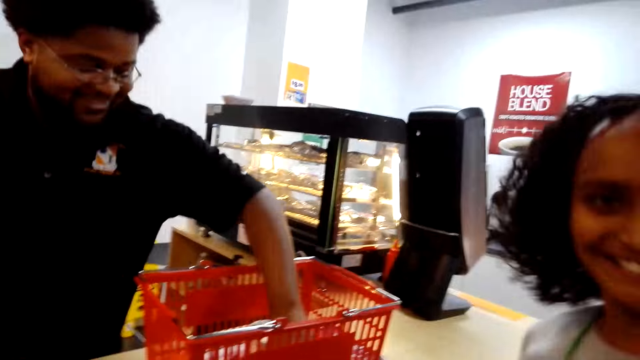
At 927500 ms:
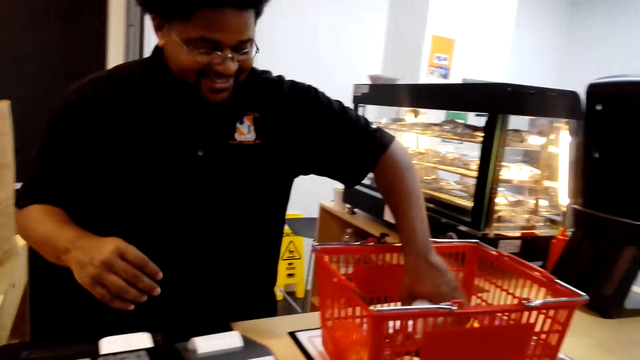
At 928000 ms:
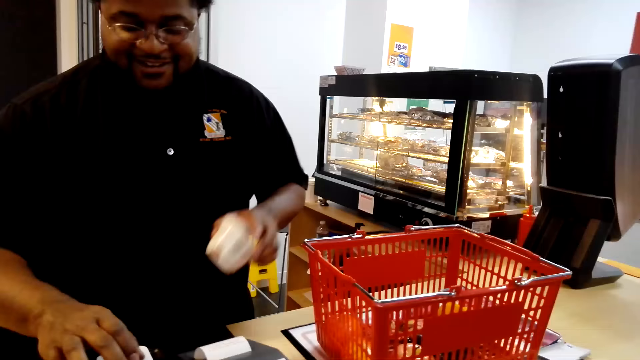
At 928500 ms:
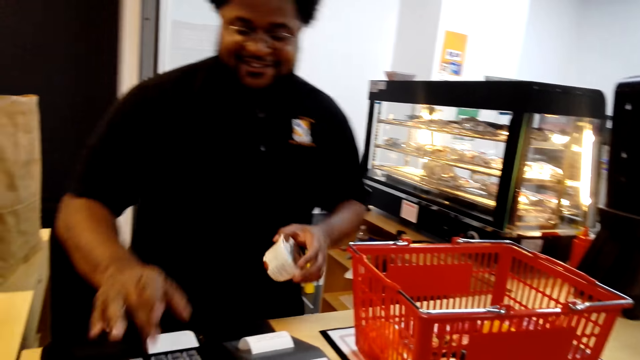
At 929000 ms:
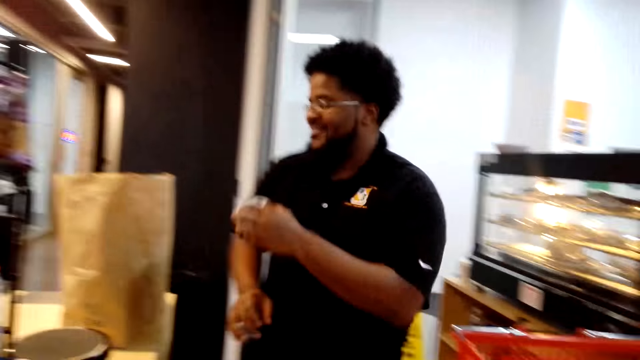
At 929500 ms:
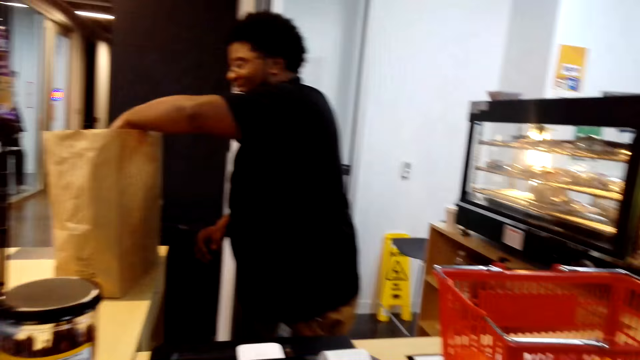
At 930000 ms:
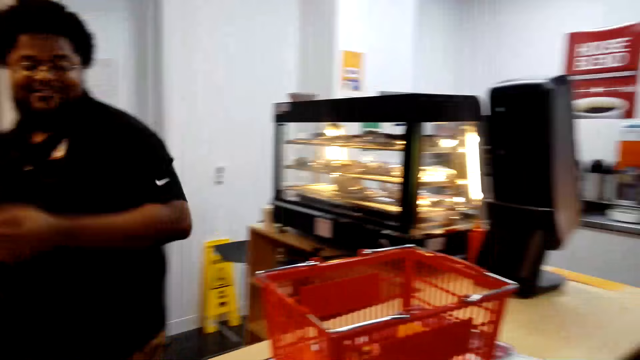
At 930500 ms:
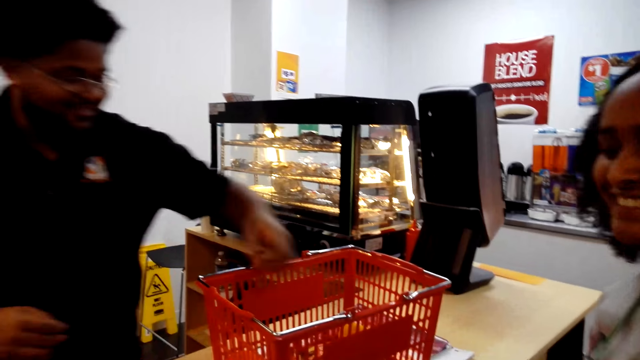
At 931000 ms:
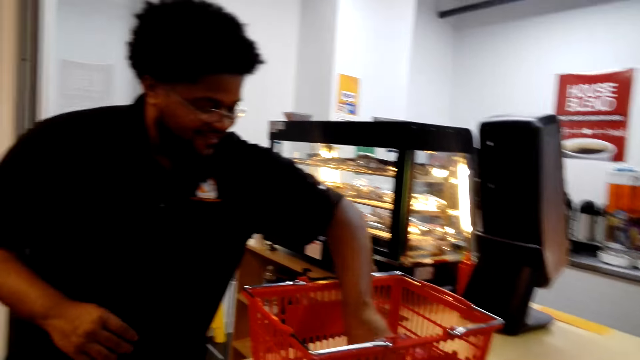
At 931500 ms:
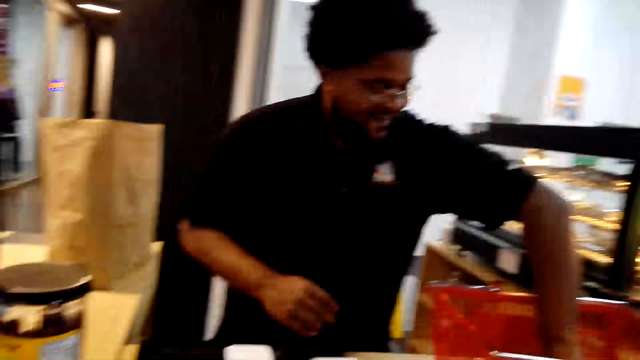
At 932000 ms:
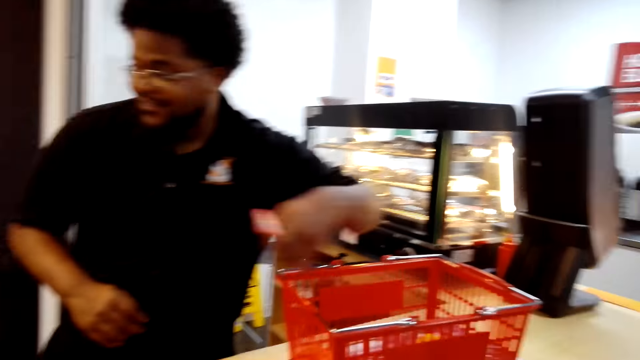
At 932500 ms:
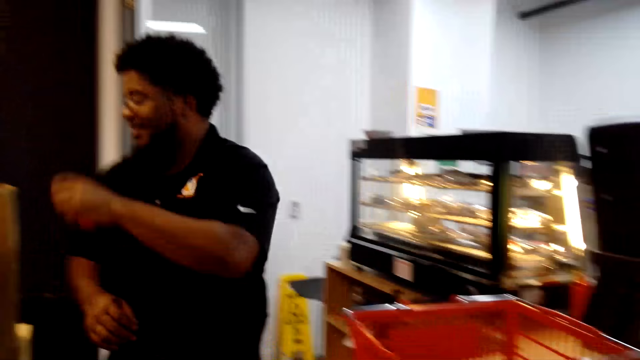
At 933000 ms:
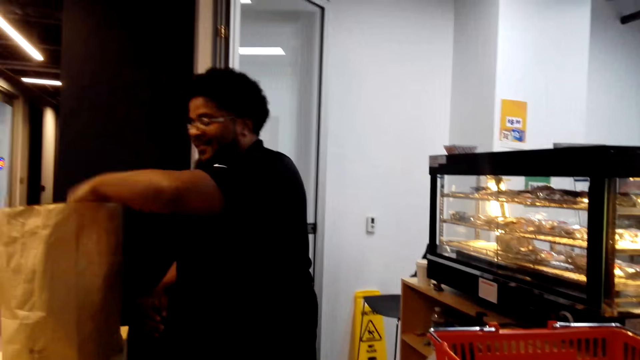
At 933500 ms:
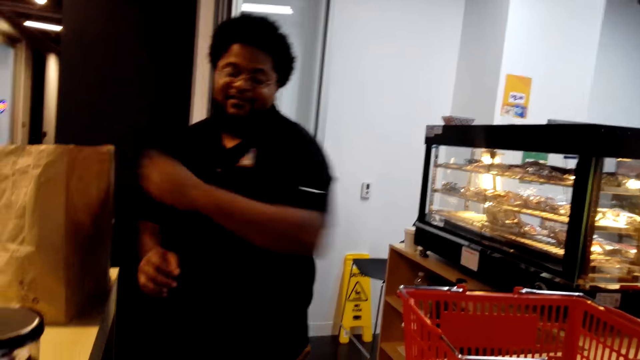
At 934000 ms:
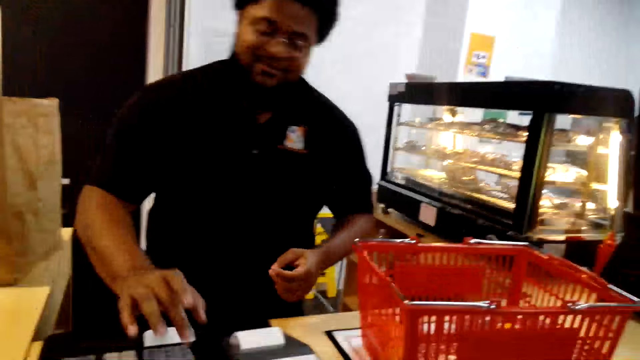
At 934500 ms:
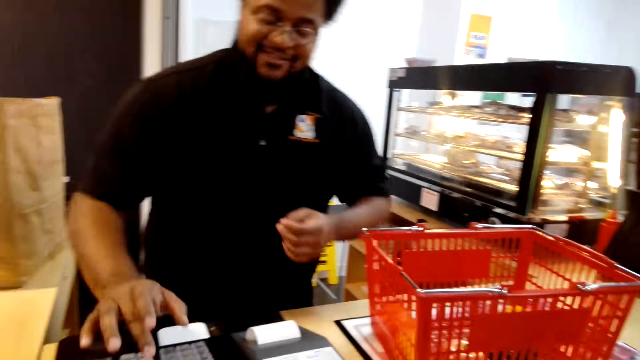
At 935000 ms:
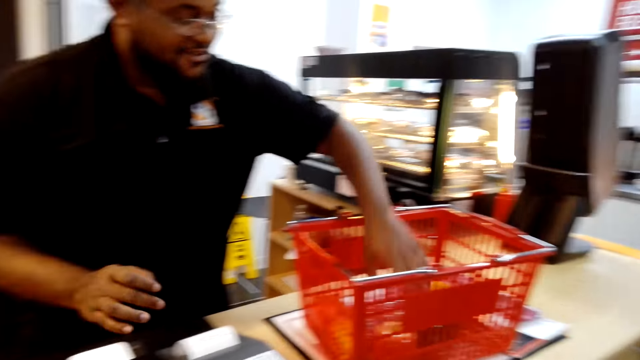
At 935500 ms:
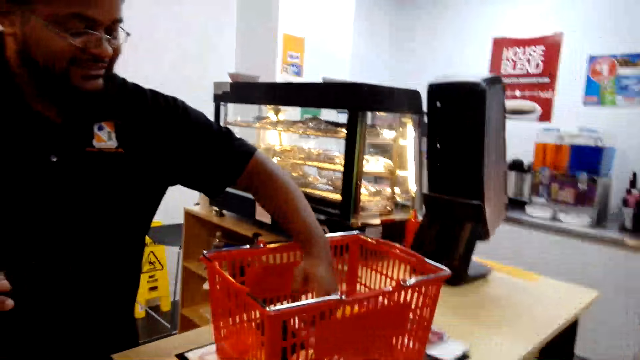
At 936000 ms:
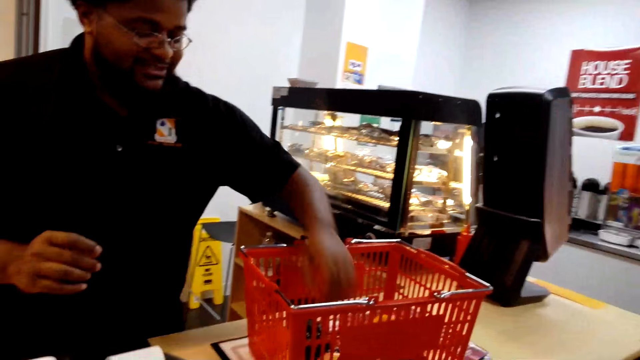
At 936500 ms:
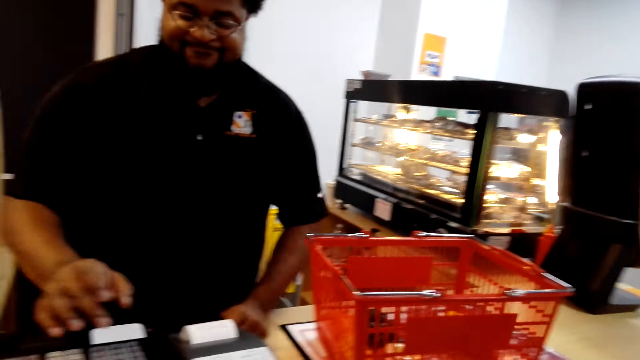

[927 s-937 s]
The cashier picks up a package from the shopping basket, dials a cash register, drops the package in a paper bag, picks up a package from the shopping basket, drops the package in the paper bag, dials the cash register, touches products on the basket and looks inside the shopping basket.

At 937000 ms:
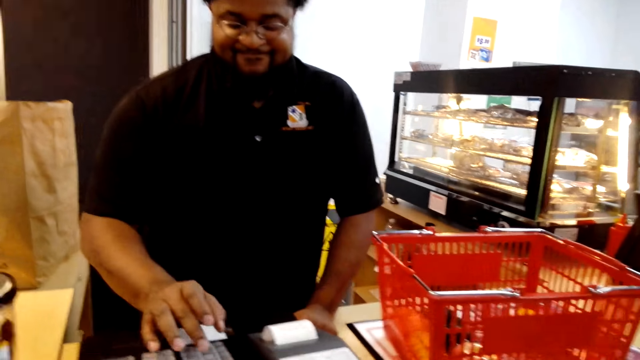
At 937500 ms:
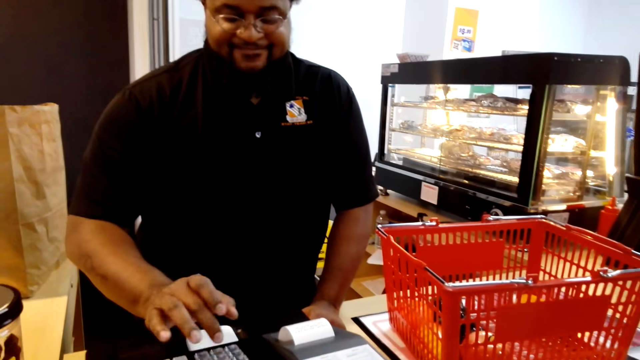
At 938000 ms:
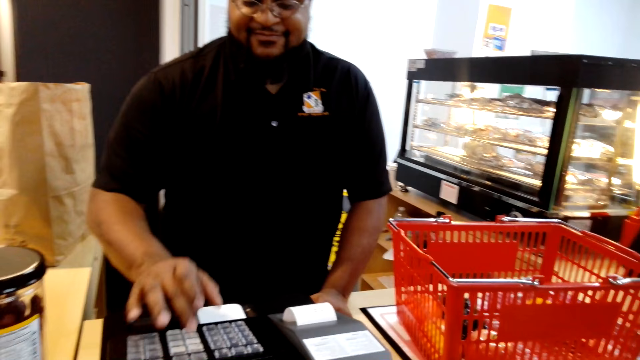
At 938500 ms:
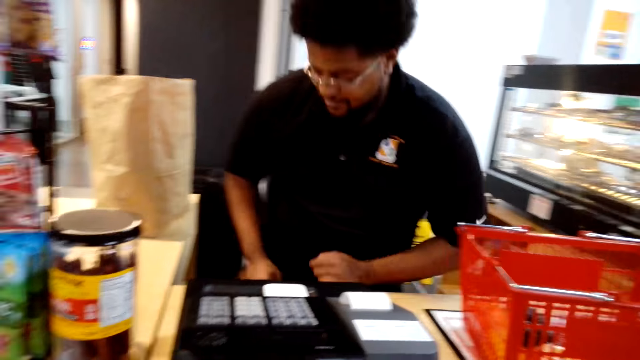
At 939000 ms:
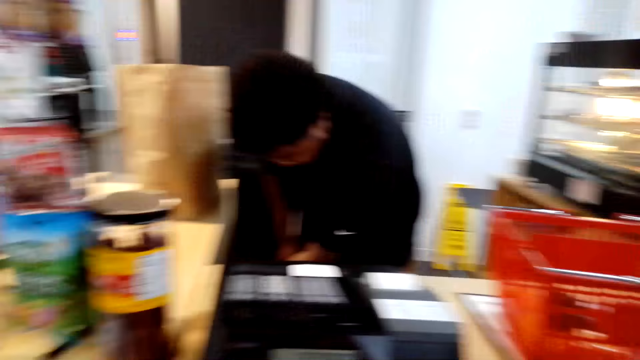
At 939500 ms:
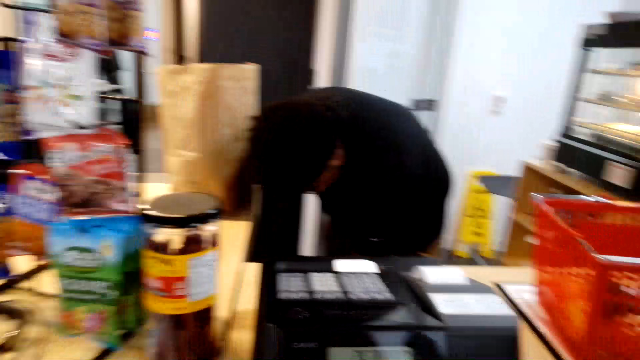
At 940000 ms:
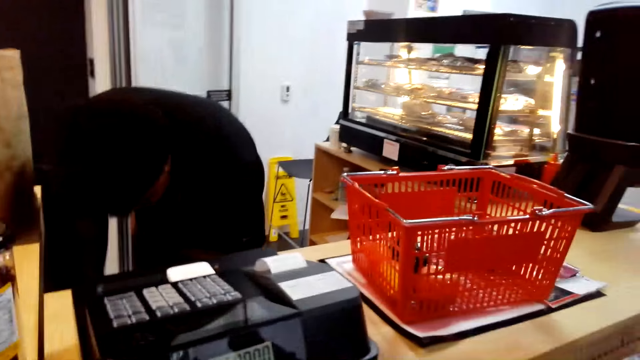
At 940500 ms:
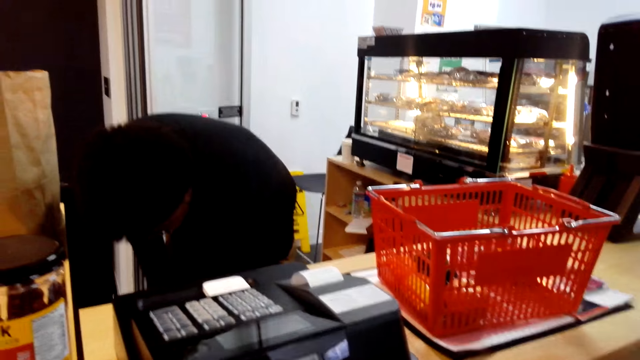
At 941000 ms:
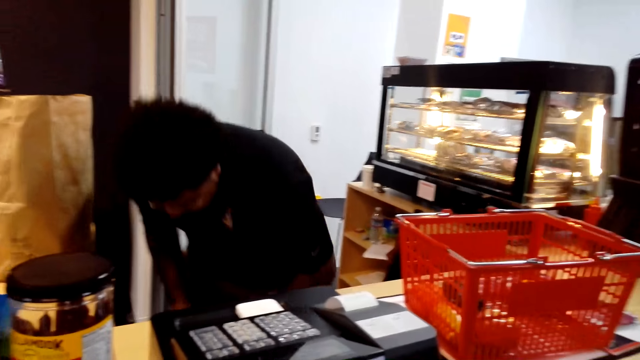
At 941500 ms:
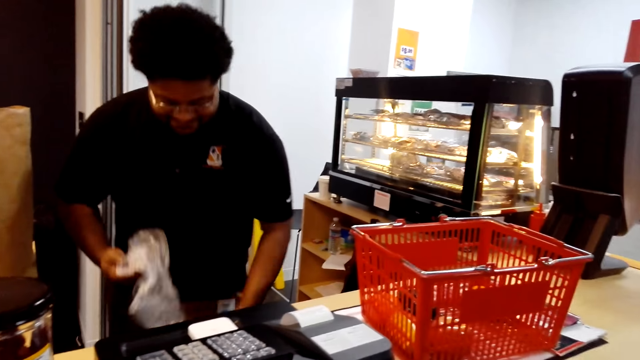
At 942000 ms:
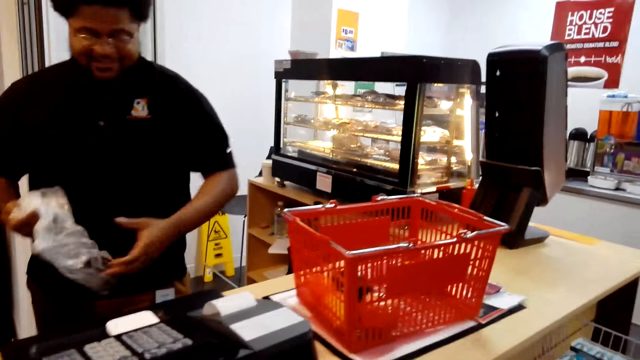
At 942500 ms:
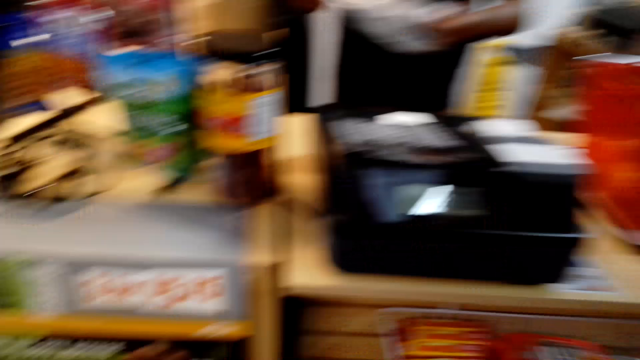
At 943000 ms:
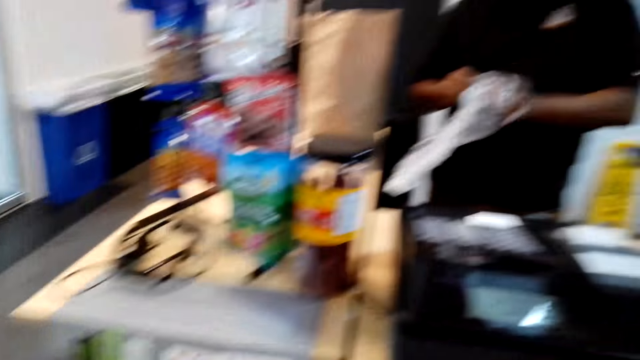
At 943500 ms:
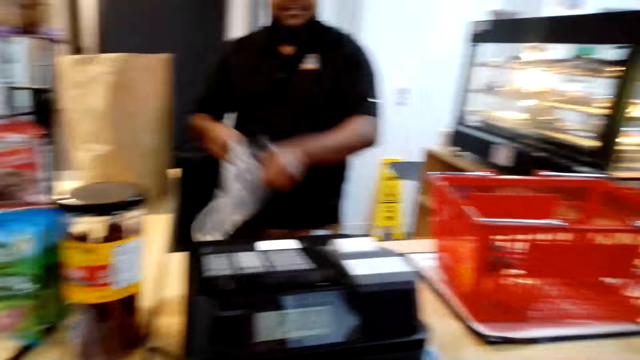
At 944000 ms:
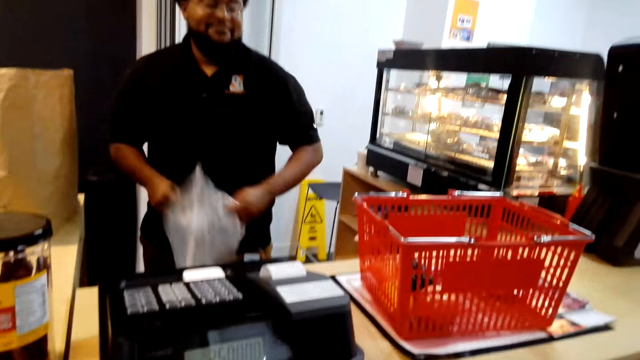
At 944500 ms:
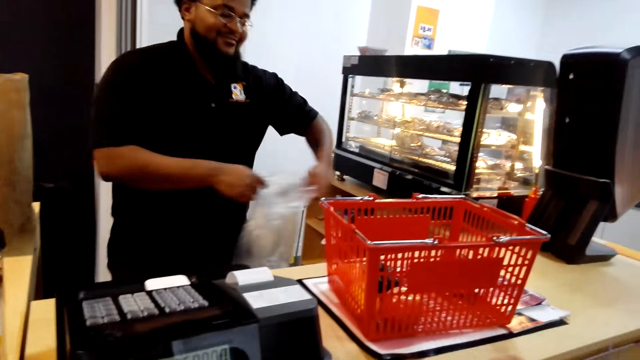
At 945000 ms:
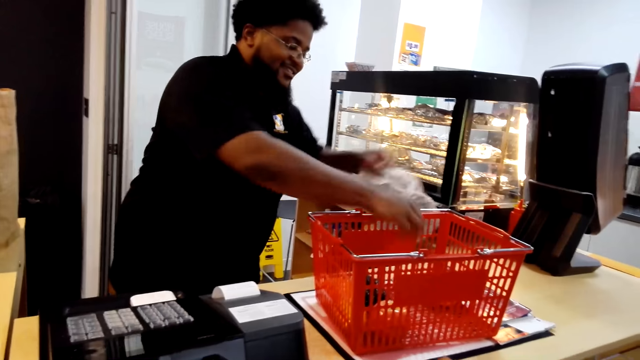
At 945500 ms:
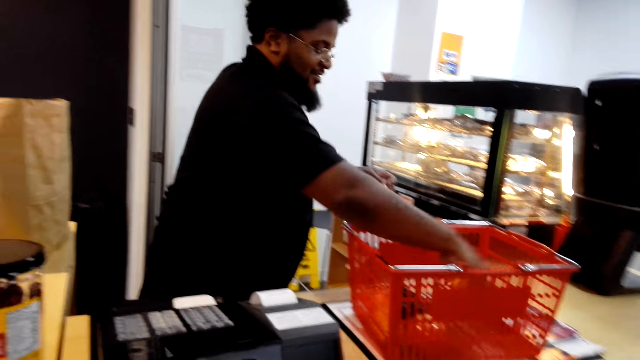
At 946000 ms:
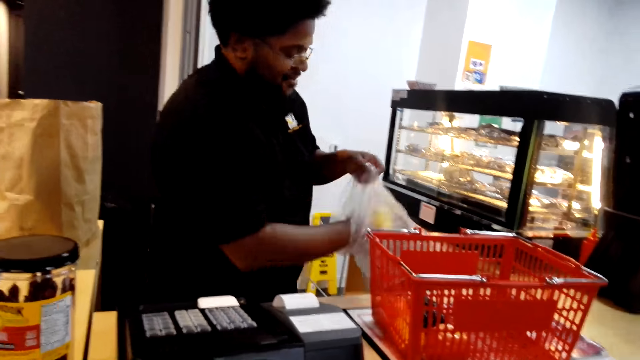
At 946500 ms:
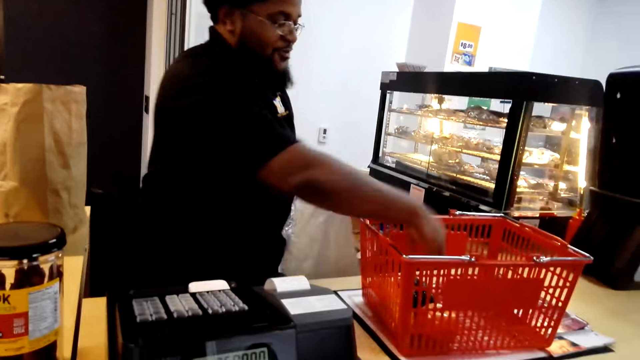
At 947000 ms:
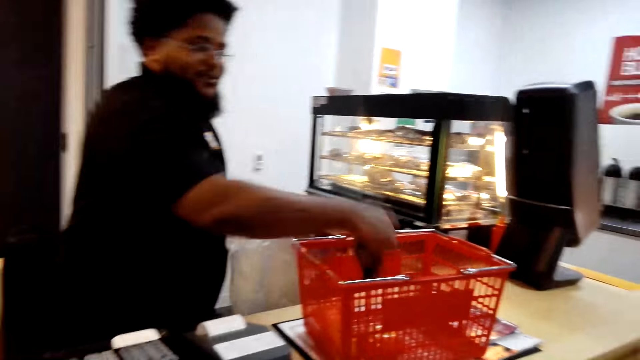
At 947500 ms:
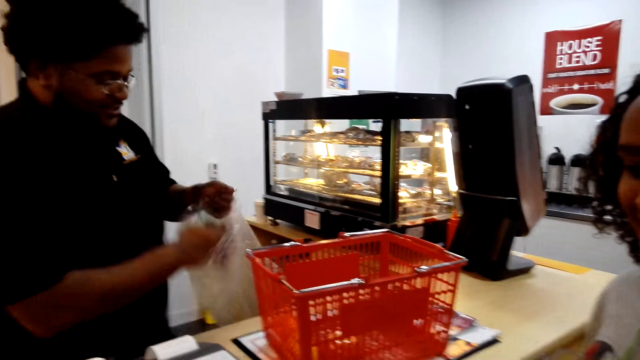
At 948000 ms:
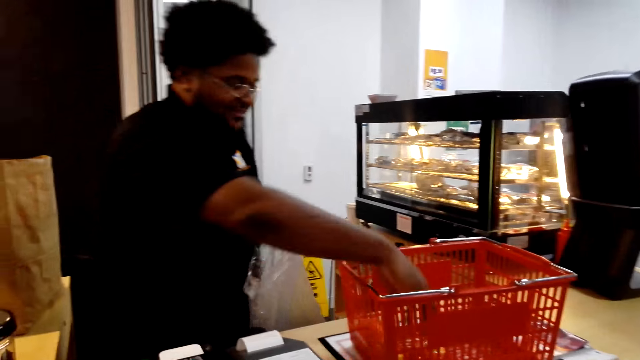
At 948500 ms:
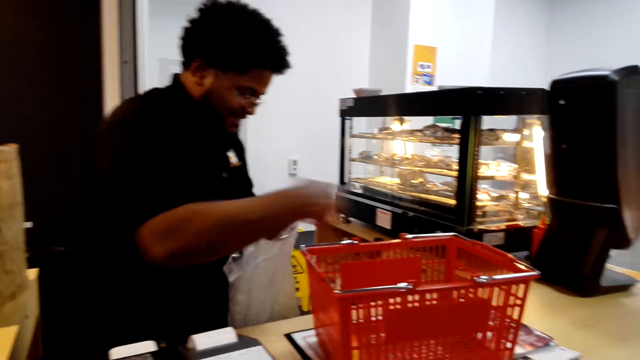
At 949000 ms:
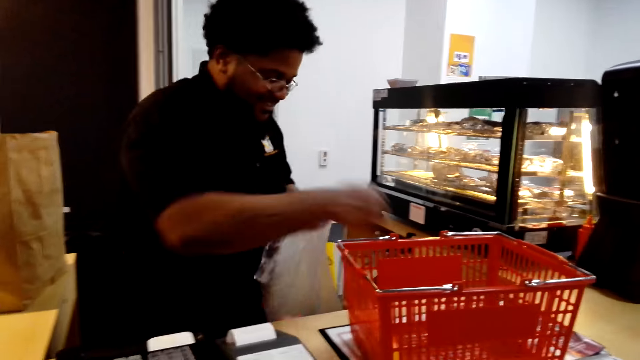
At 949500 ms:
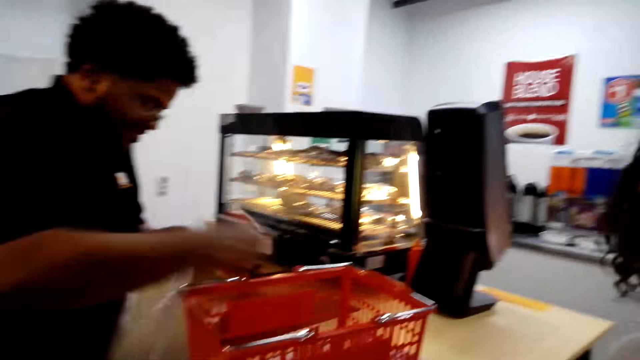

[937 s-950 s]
The cashier dials a cash register, bends down, picks up a polythene bag under the counter, holds a nylon paper, aligns the paper with his hands, picks up a fruit from the shopping basket, puts the fruit in the polythene bag and picks up a fruit from the shopping basket. The camera wearer interacts with a person. The cashier puts the fruit in the polythene bag, picks up a fruit from the shopping basket, puts the fruit in the polythene bag and picks up a fruit from the shopping basket.
